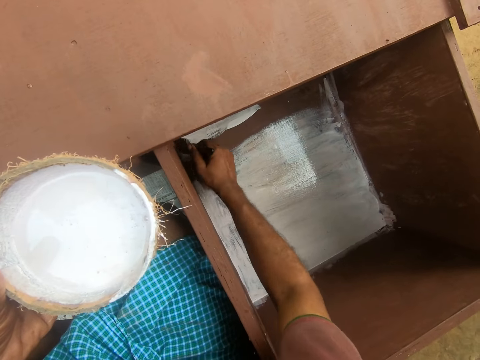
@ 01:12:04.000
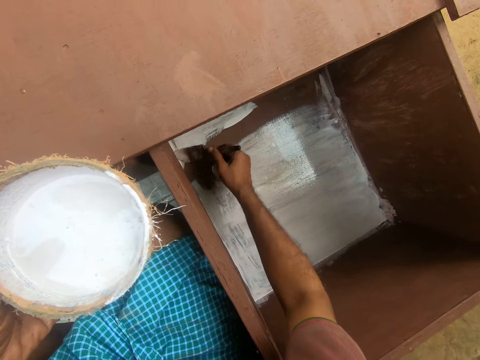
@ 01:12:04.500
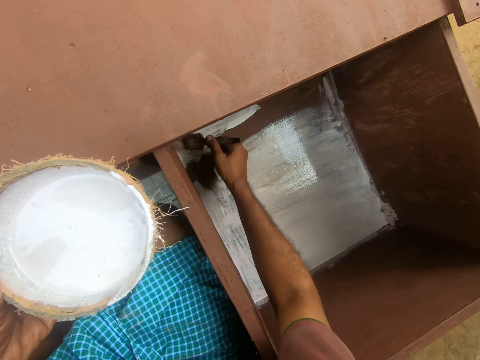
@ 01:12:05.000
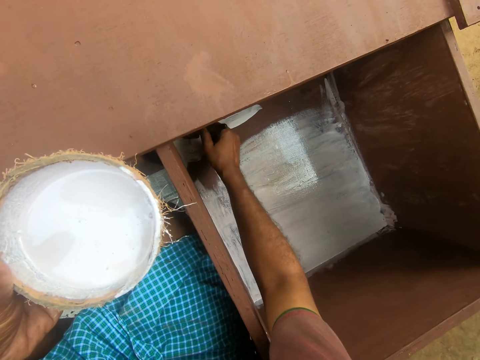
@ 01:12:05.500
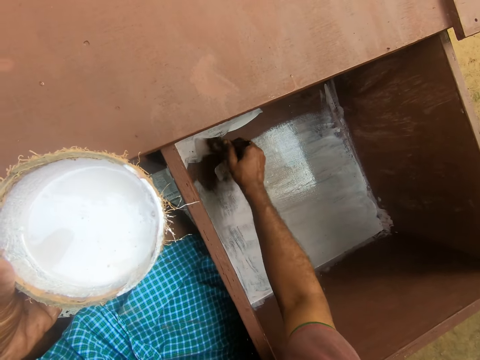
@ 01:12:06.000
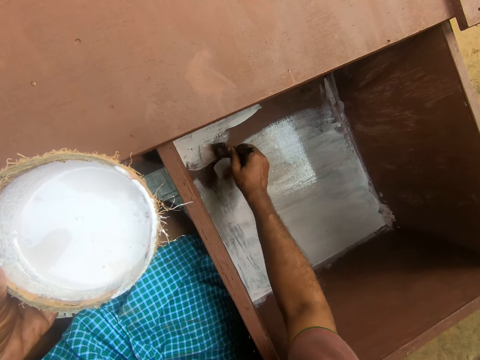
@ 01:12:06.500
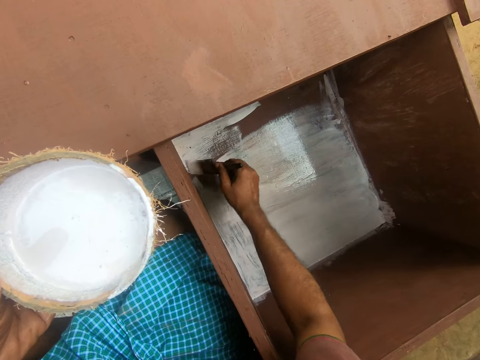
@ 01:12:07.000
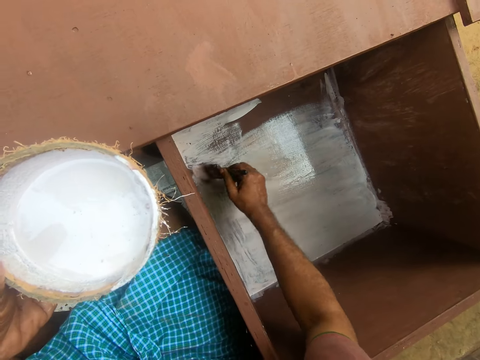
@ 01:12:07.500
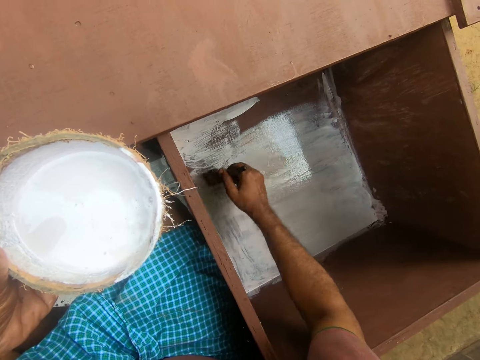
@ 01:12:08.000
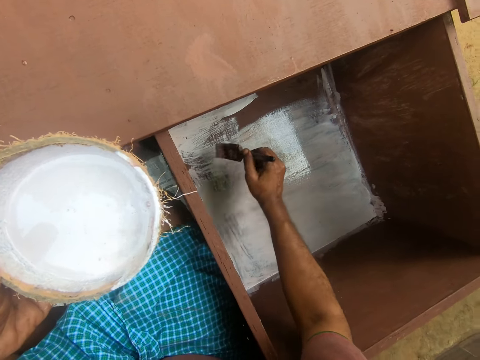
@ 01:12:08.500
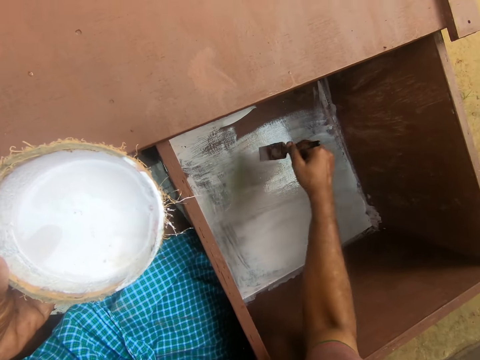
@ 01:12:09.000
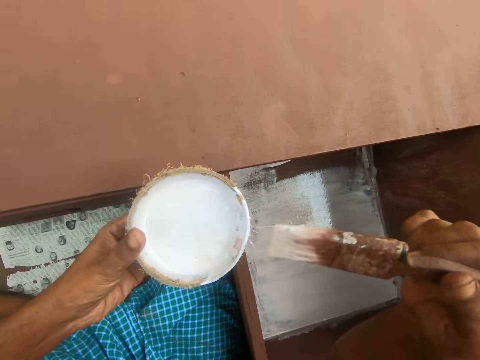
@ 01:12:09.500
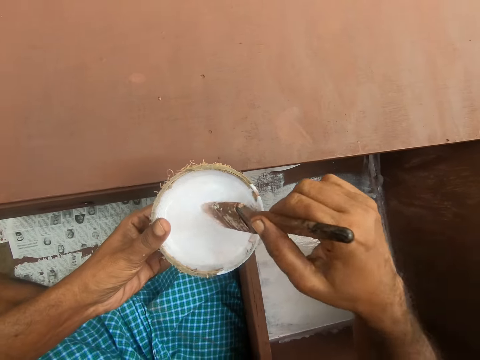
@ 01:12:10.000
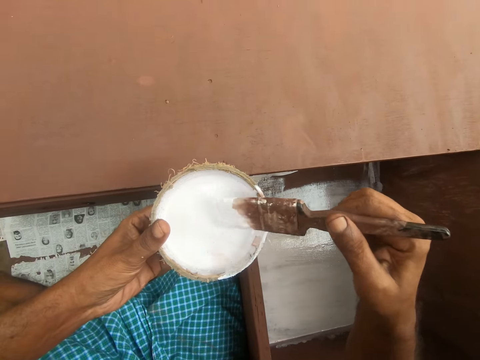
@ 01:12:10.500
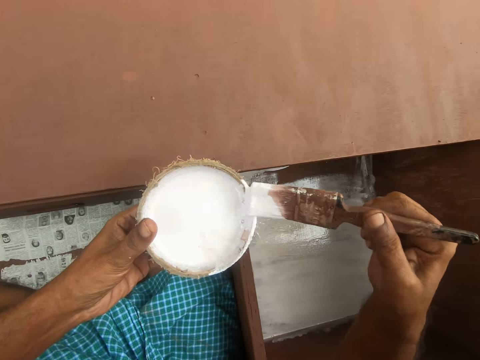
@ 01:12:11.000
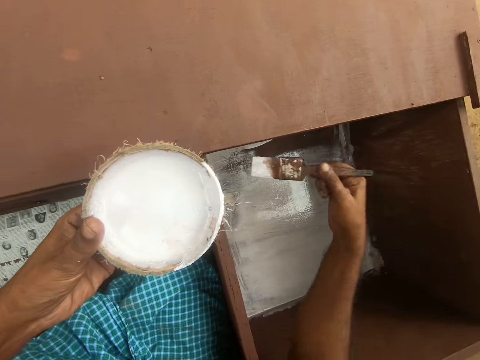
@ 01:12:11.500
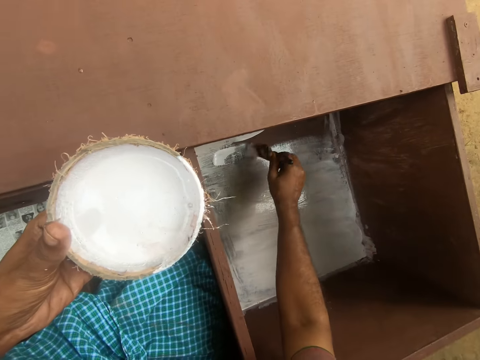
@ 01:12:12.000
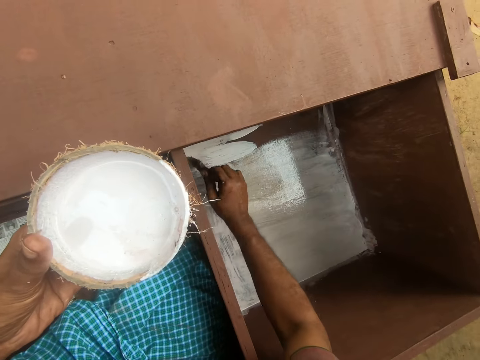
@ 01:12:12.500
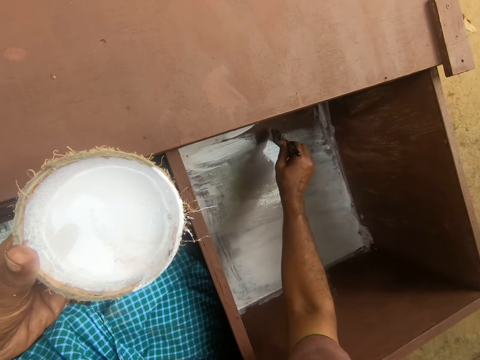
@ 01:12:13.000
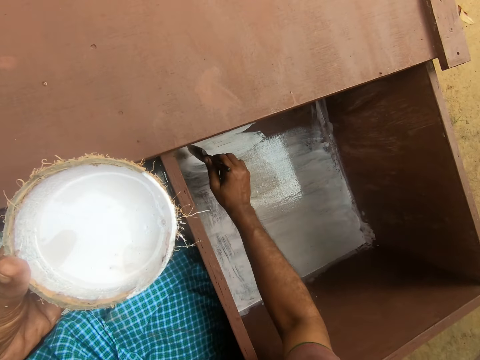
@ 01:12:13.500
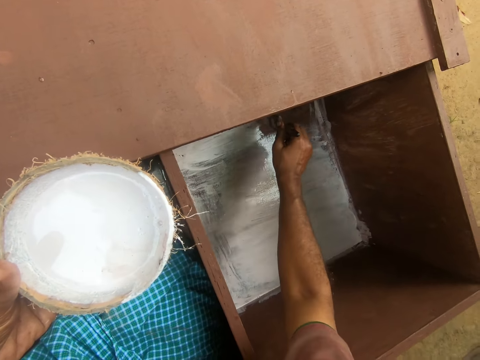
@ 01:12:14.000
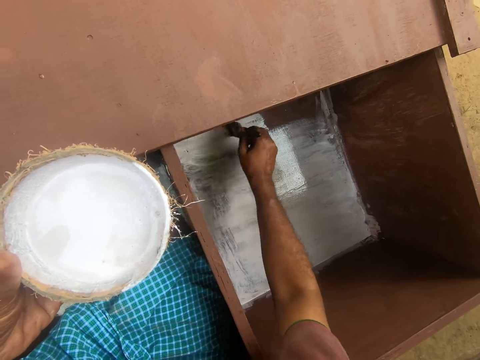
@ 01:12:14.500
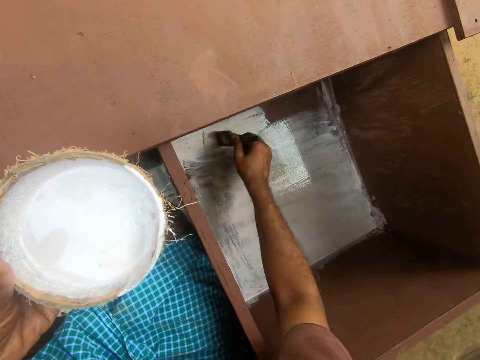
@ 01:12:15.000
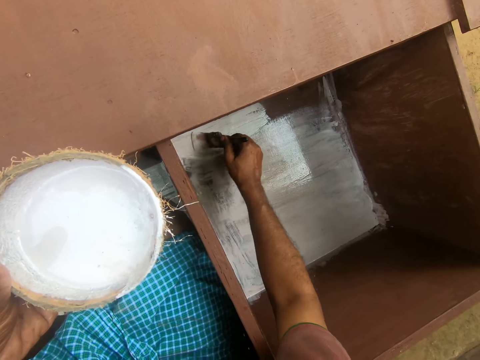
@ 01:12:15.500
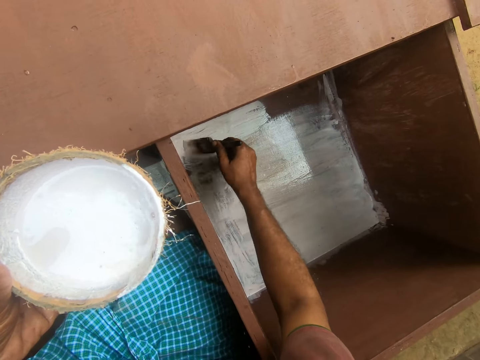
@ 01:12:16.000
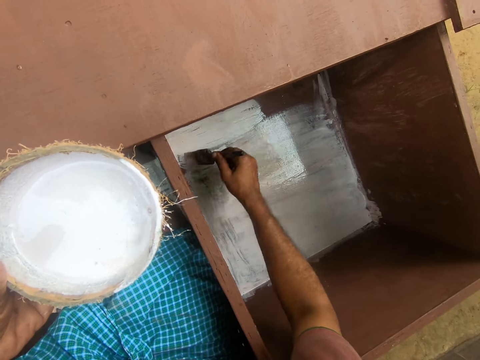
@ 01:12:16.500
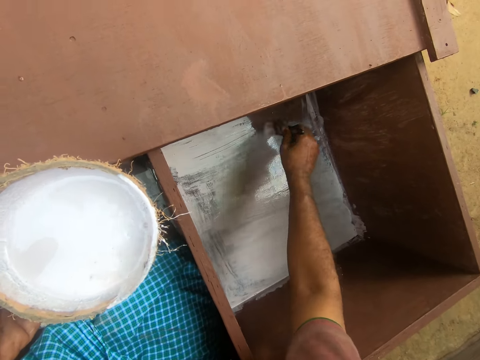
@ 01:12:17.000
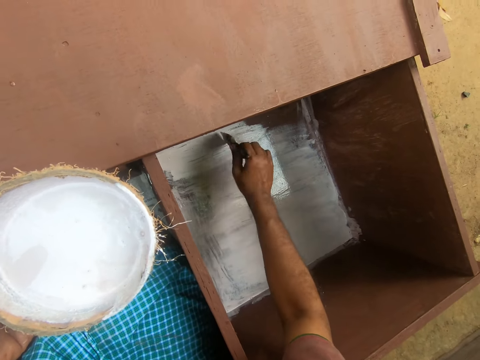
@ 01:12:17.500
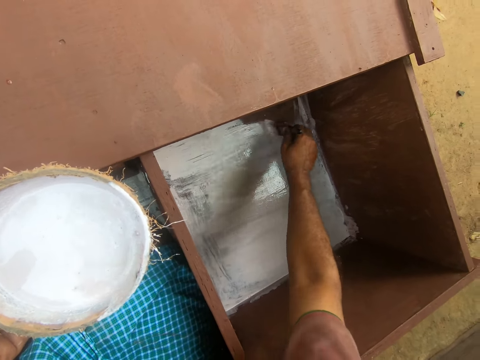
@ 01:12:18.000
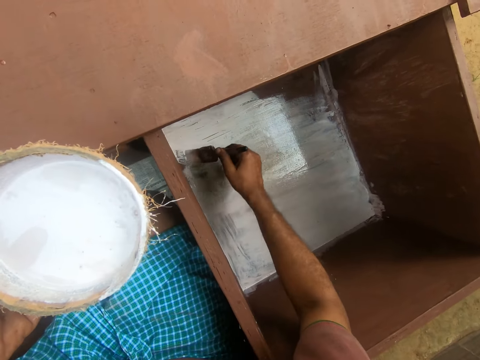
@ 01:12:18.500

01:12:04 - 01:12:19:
The camera wearer lifts the paint brush. They dip the brush in the paint inside the bowl. They remove excess paint from the paint brush. They direct the paint brush towards the drawer. They paint the drawer using the paint brush.

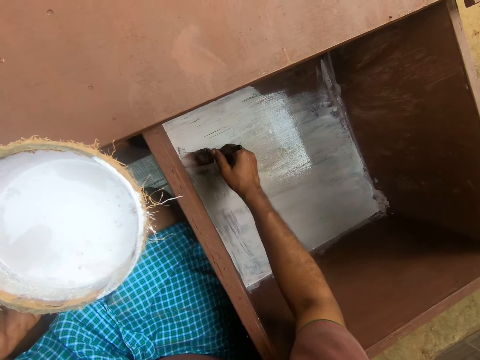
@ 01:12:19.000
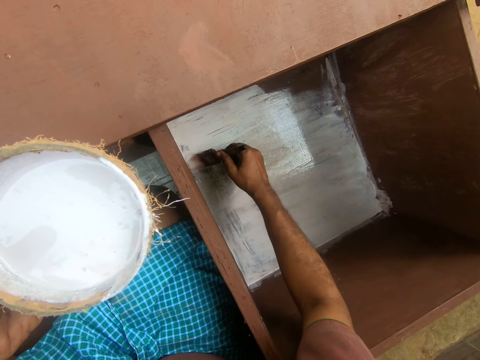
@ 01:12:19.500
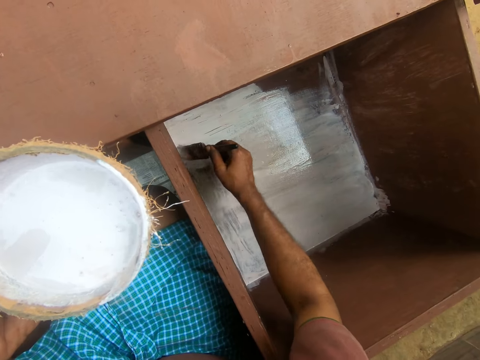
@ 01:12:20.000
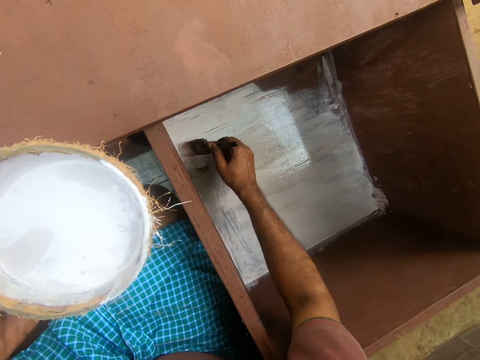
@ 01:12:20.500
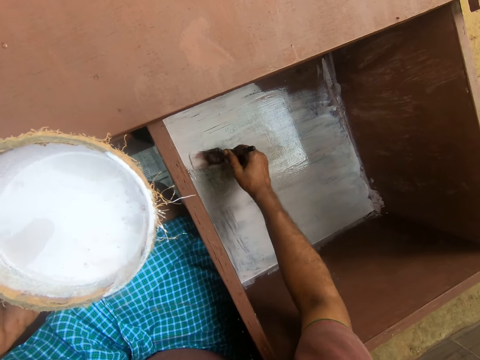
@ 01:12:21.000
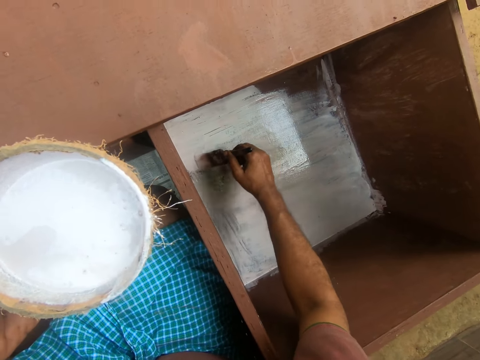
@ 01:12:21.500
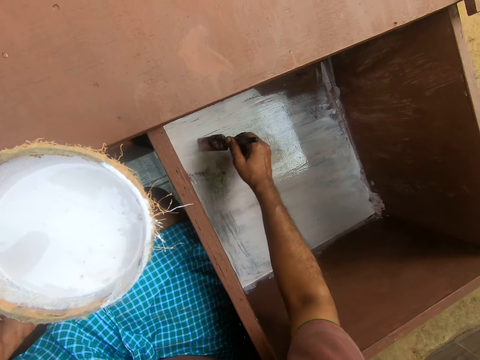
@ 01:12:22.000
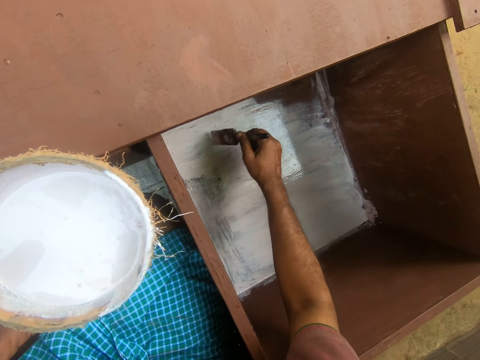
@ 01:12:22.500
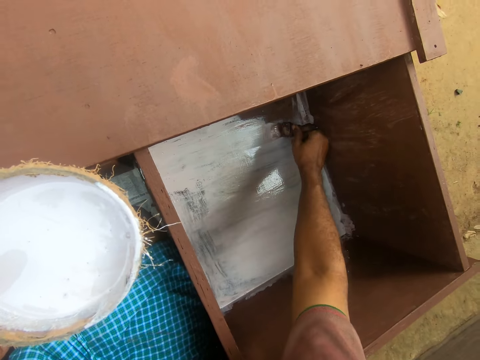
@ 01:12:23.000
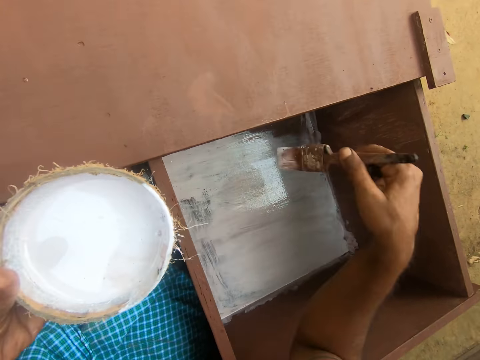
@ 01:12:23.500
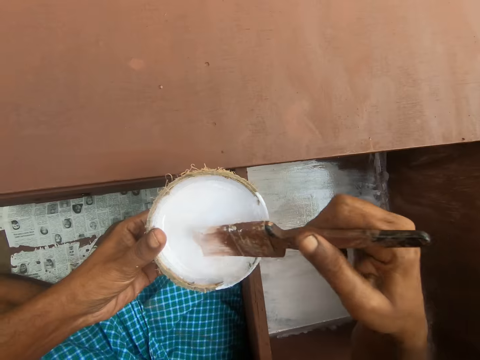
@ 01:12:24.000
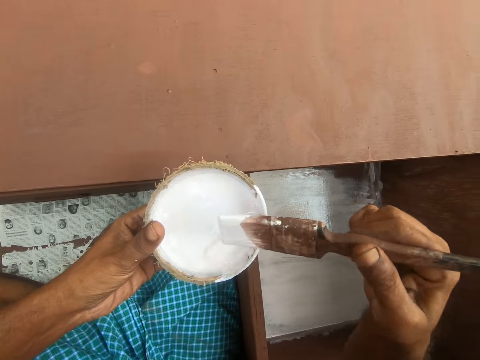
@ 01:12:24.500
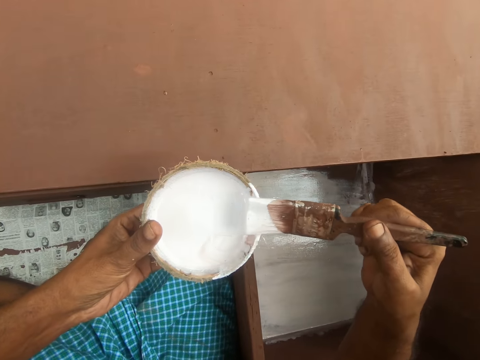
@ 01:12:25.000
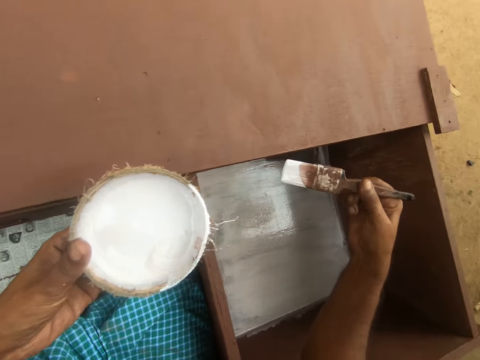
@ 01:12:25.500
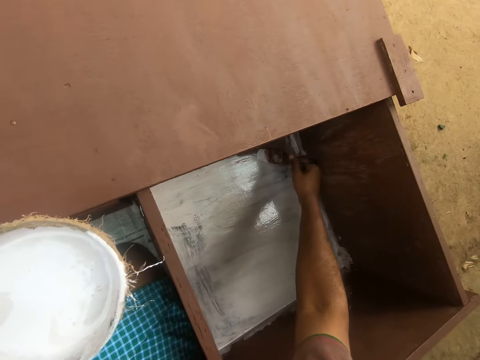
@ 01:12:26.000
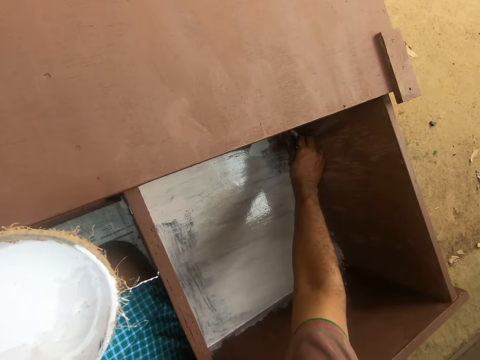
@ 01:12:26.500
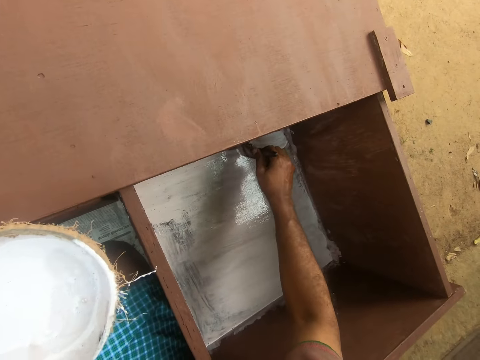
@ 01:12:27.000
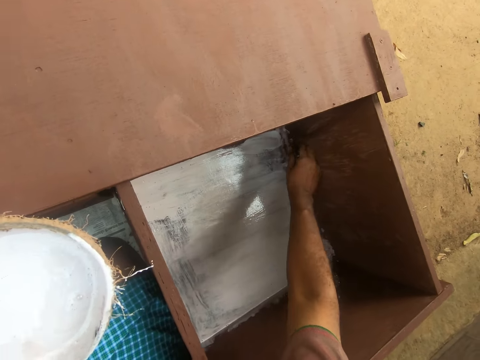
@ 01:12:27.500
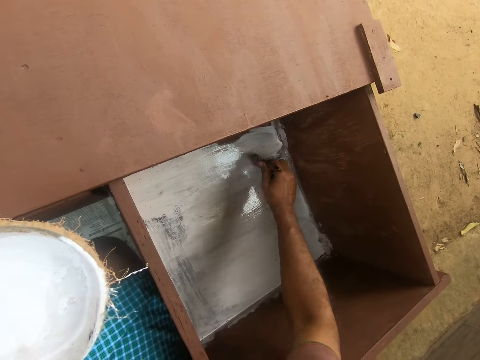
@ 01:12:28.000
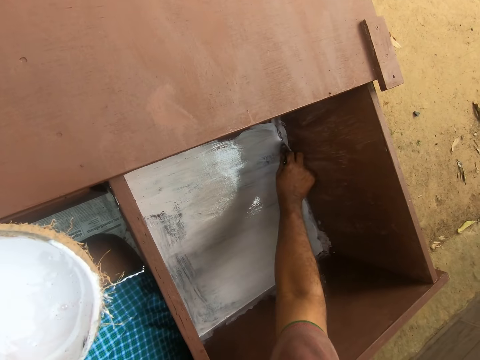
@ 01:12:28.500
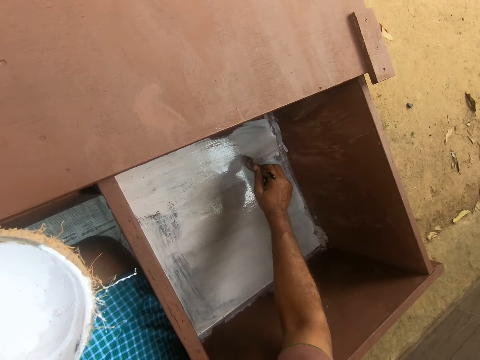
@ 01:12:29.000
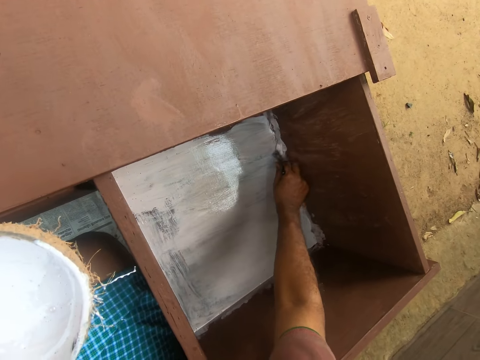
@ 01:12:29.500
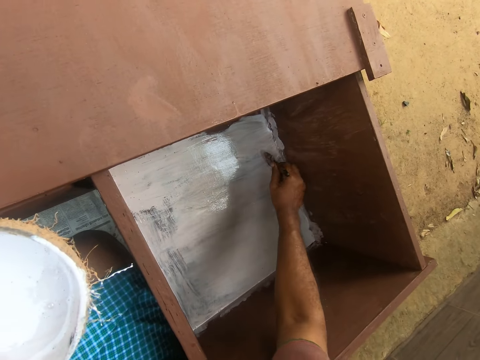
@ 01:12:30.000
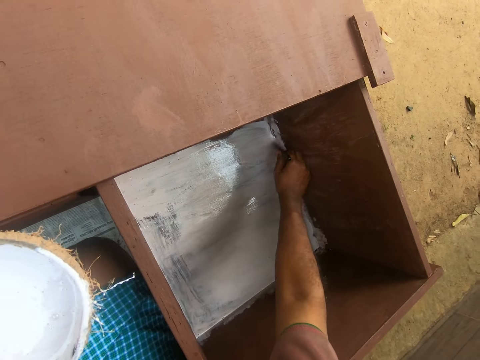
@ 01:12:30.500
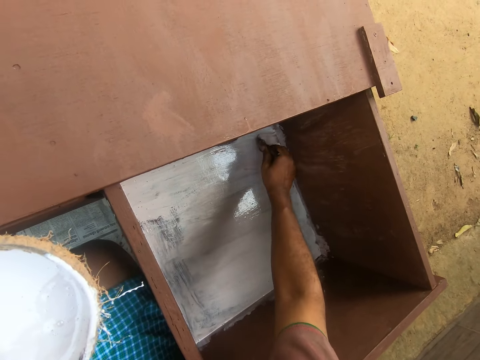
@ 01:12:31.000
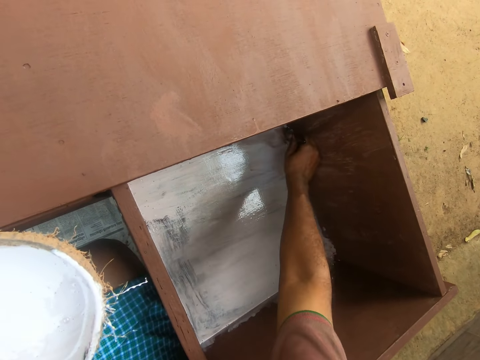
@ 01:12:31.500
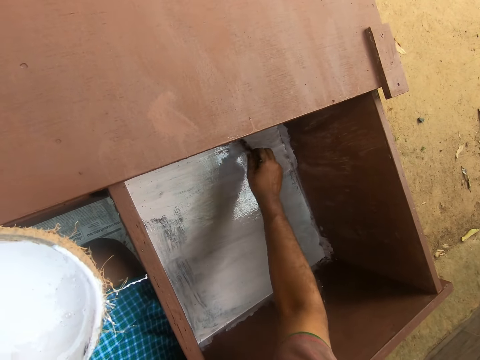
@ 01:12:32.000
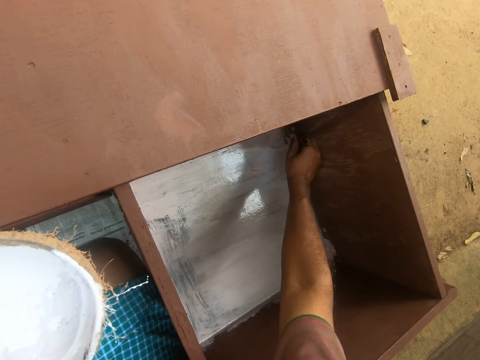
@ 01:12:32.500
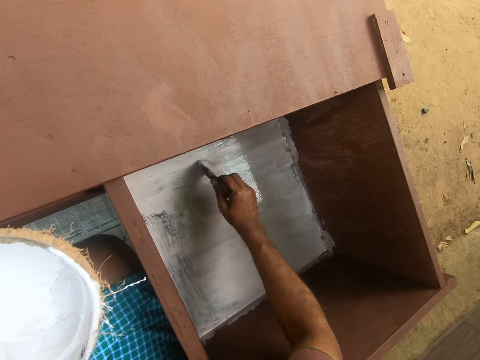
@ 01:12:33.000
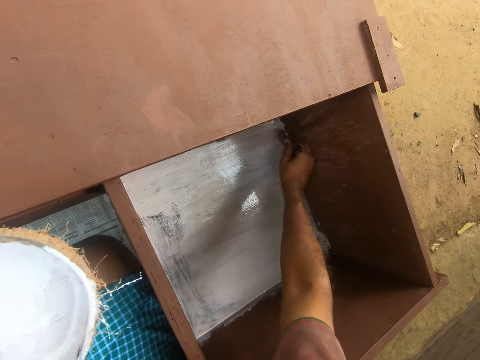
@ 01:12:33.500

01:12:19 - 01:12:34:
The camera wearer lifts the paint brush. They dip the brush in the paint inside the bowl. They remove excess paint from the paint brush. They direct the paint brush towards the drawer. They paint the drawer using the paint brush.
